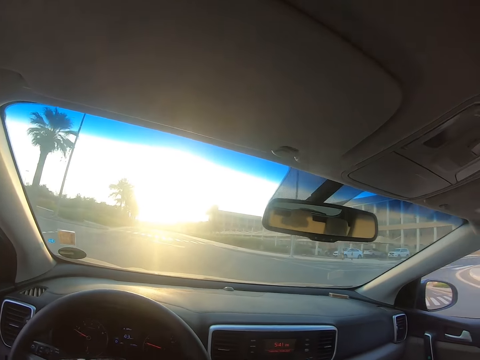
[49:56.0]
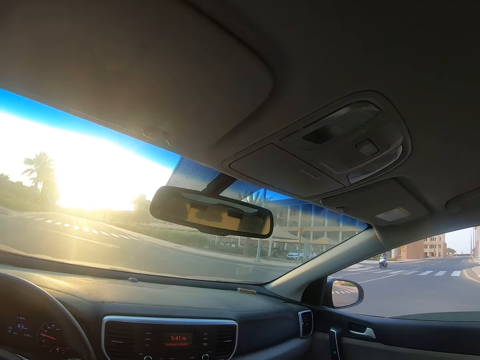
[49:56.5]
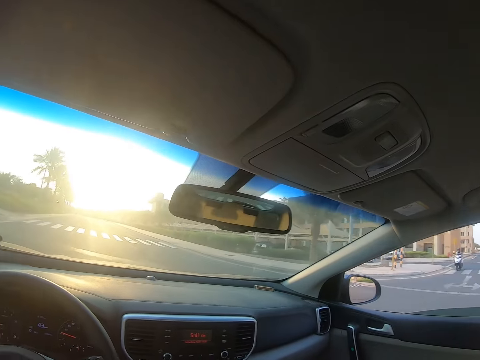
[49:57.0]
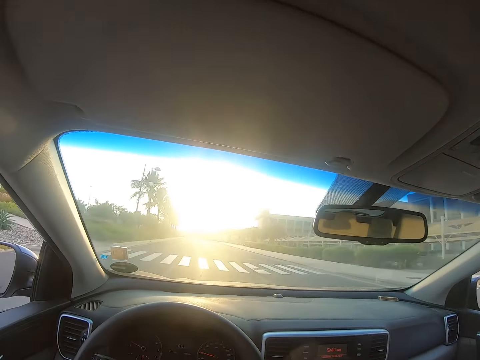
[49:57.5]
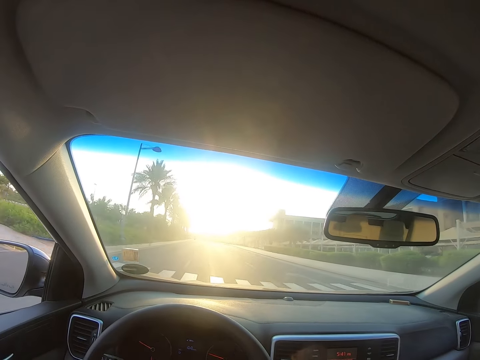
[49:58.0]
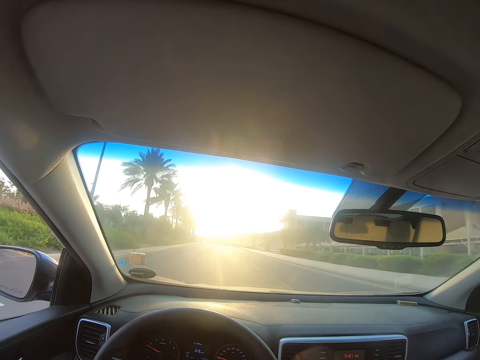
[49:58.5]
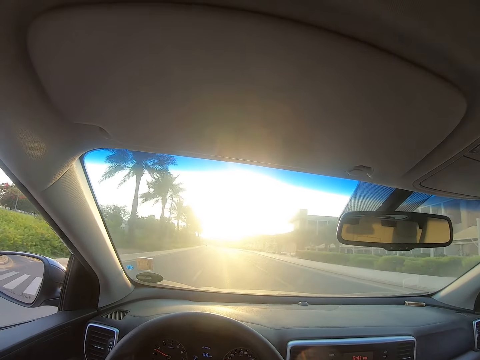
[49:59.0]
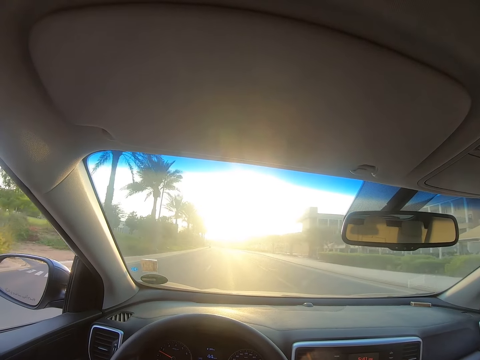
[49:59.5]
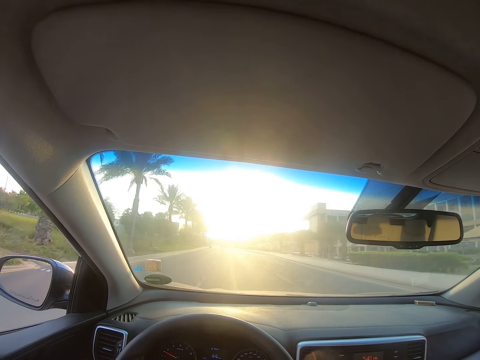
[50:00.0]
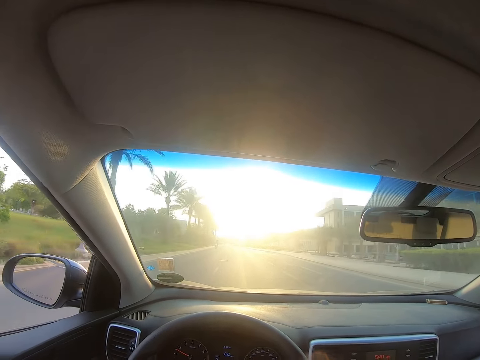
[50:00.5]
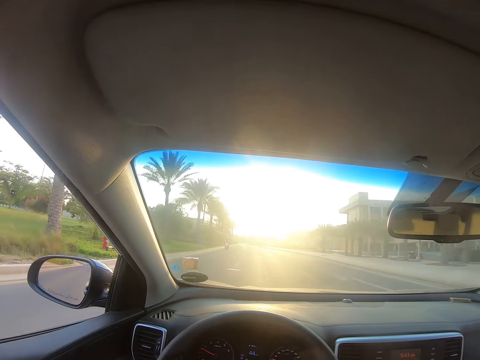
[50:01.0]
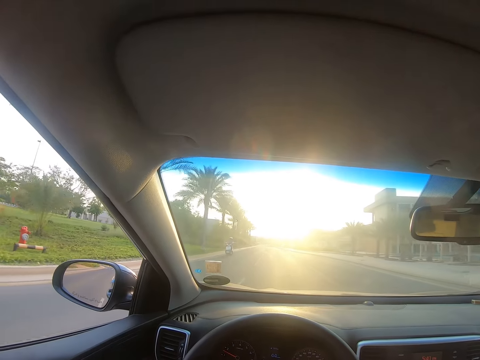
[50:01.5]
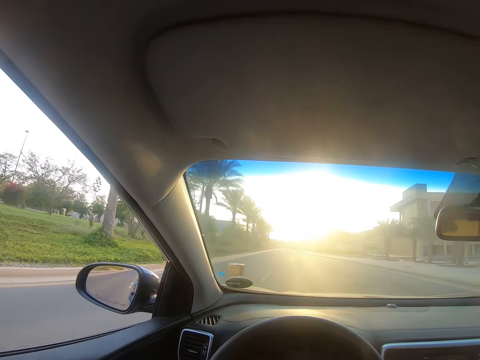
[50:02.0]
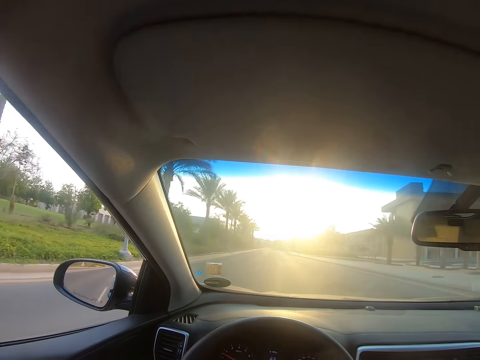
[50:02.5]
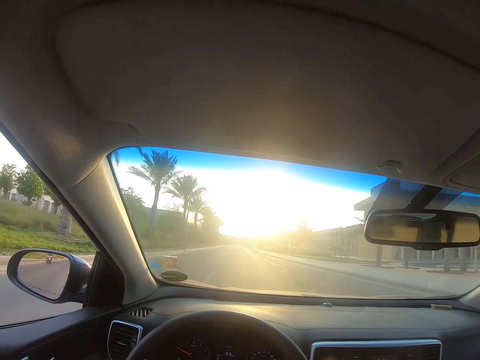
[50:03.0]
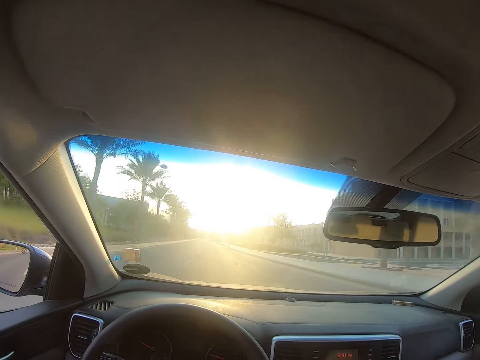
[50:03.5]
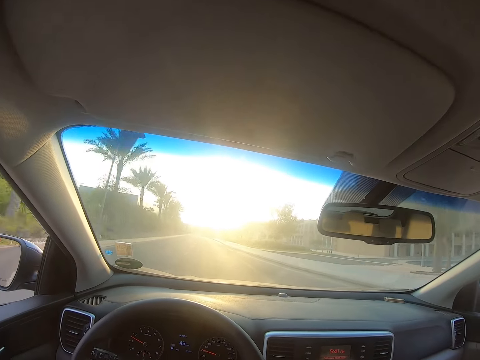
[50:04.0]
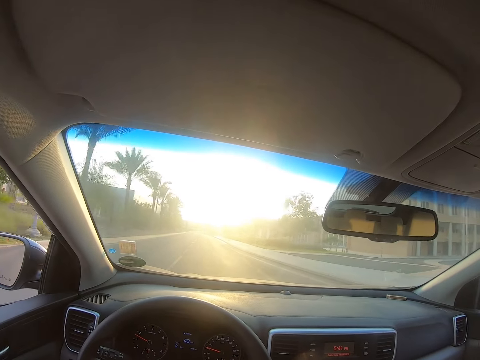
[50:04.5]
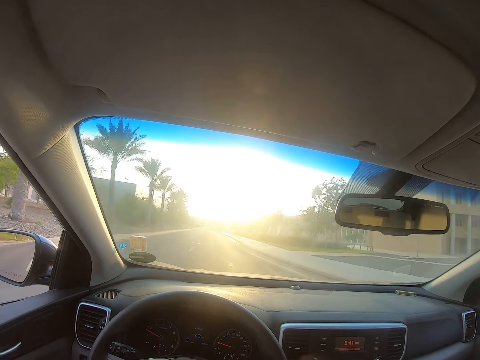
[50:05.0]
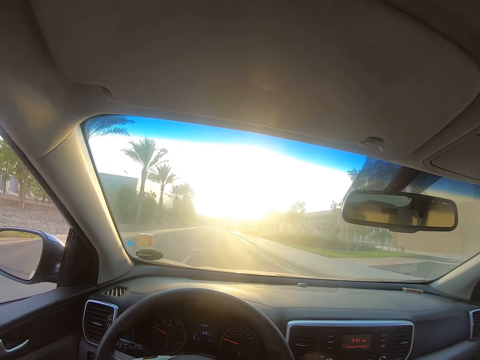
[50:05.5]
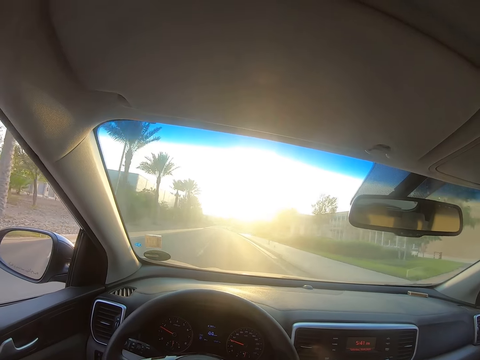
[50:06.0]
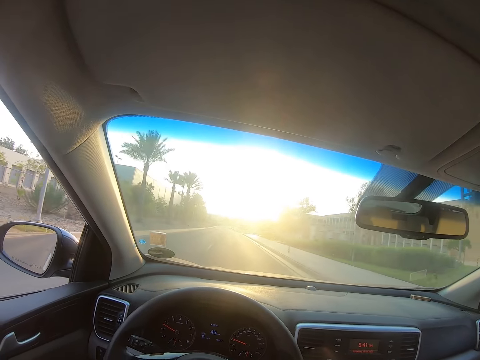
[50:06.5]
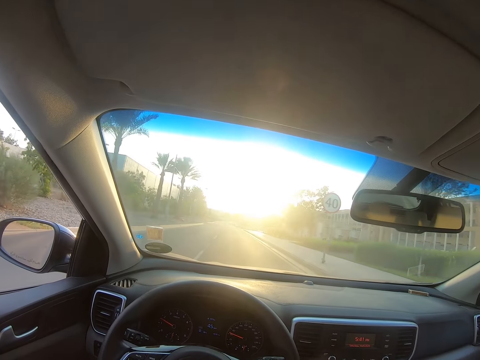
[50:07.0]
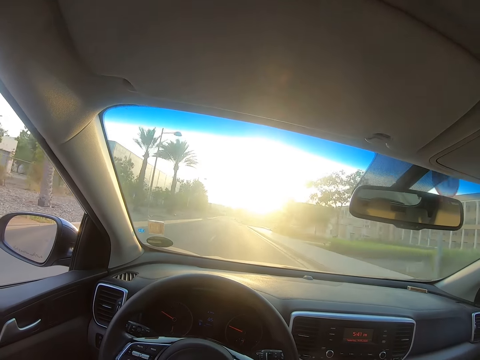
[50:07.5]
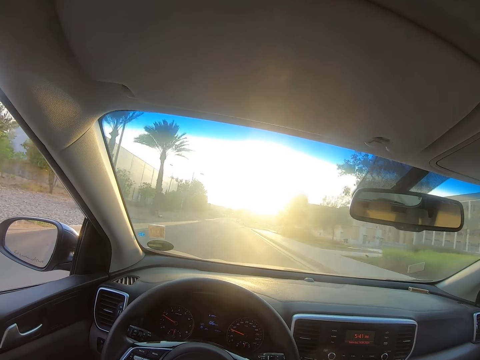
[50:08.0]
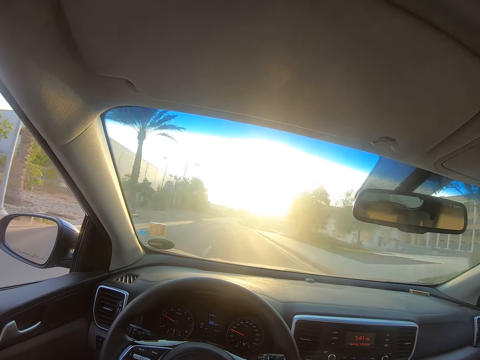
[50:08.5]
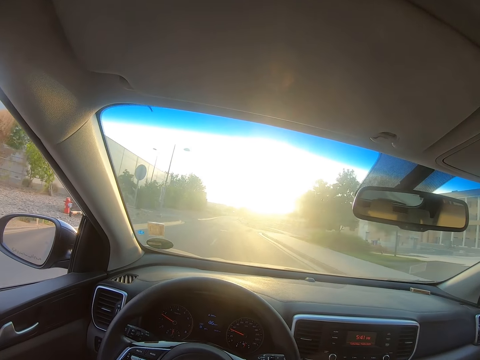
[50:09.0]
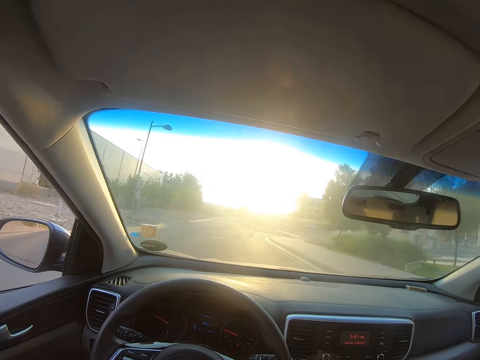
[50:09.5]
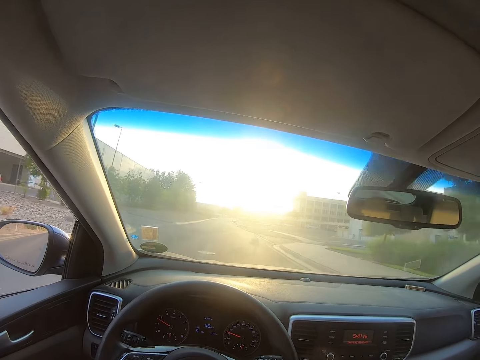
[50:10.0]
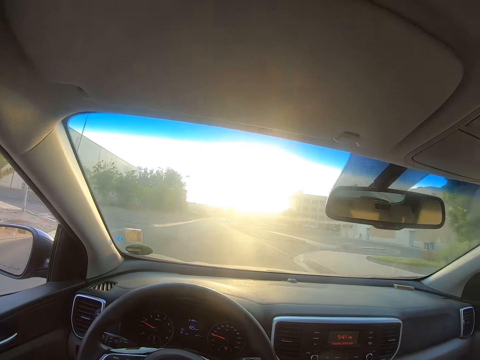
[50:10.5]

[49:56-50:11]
The camera wearer drives the car. They look at the right side mirror. They look through the windscreen. They look at the left side mirror.

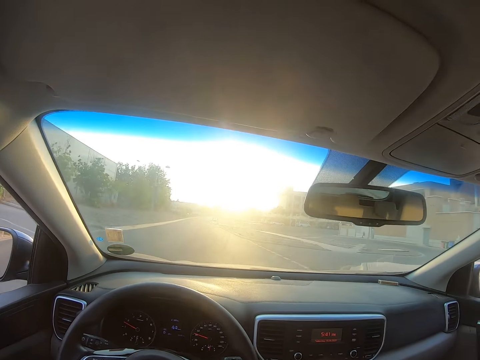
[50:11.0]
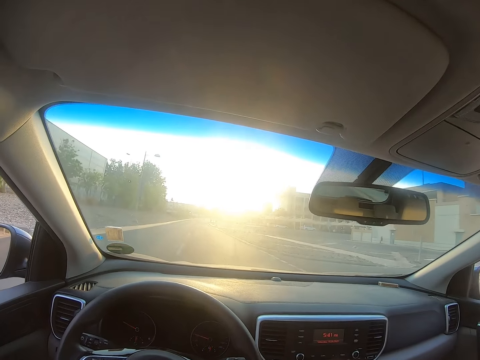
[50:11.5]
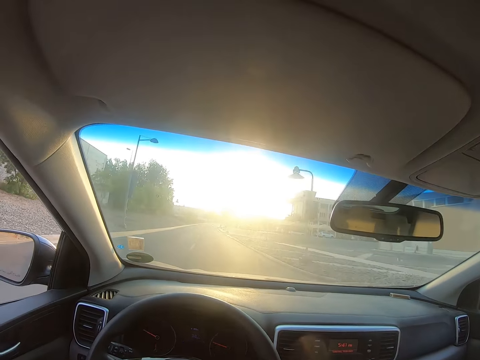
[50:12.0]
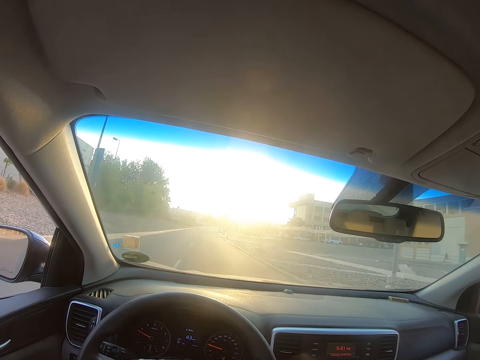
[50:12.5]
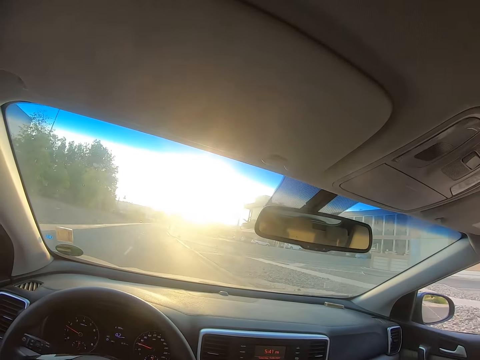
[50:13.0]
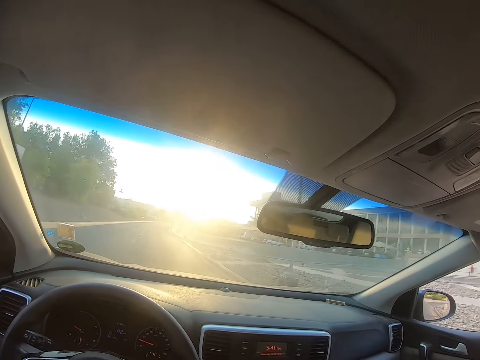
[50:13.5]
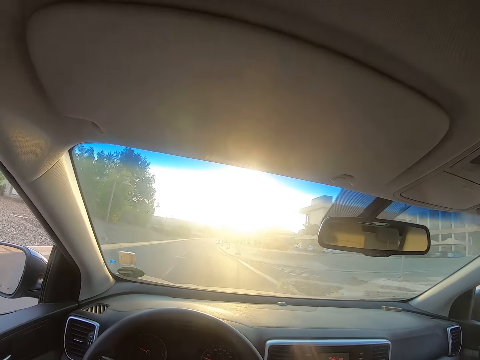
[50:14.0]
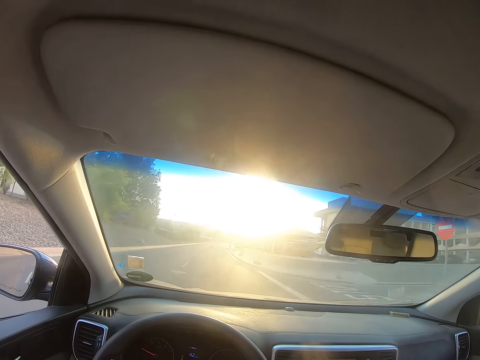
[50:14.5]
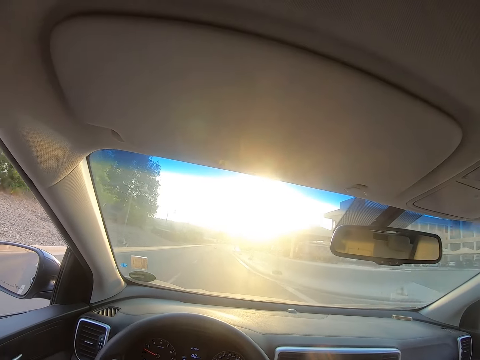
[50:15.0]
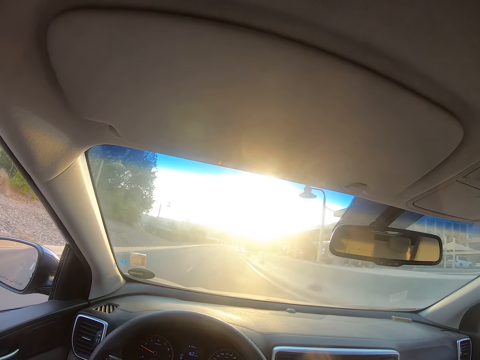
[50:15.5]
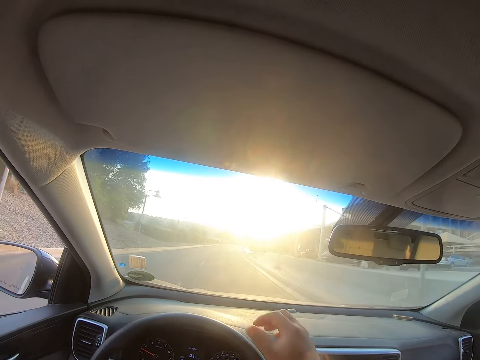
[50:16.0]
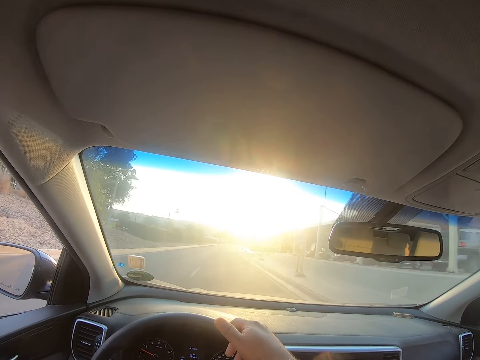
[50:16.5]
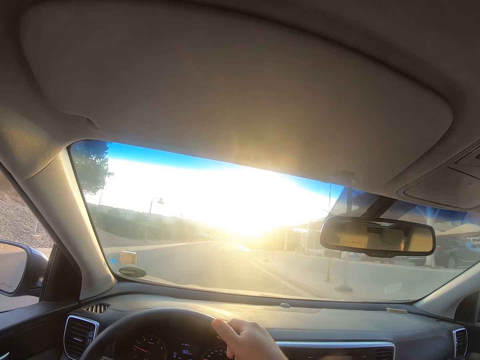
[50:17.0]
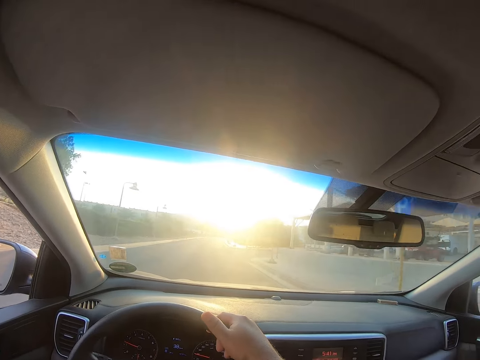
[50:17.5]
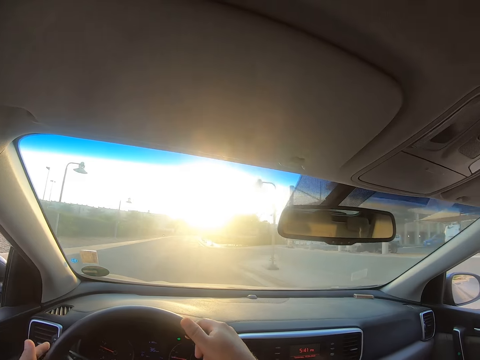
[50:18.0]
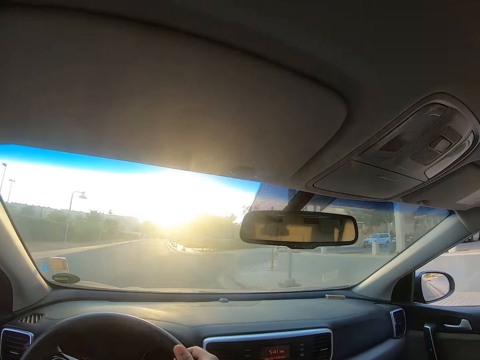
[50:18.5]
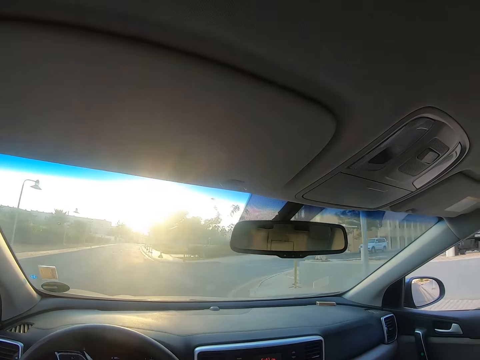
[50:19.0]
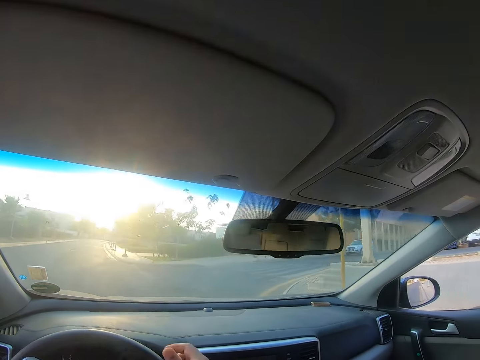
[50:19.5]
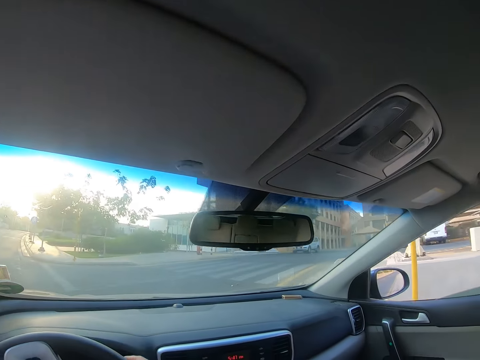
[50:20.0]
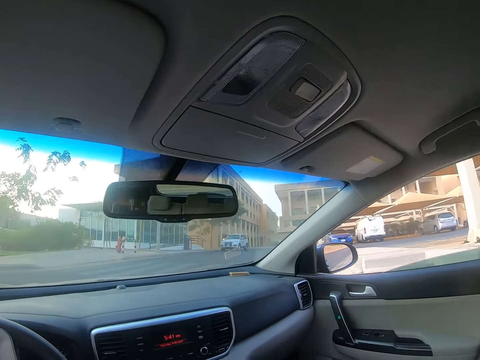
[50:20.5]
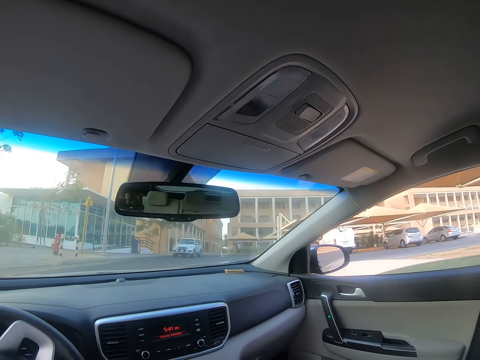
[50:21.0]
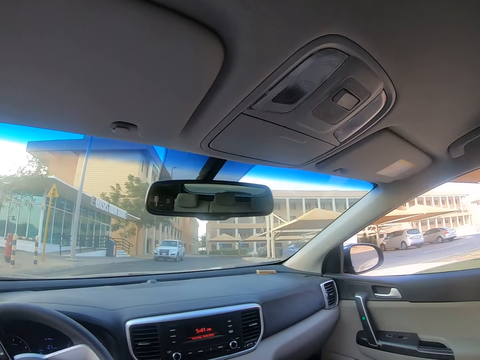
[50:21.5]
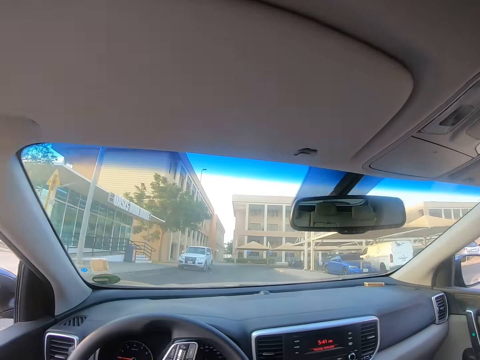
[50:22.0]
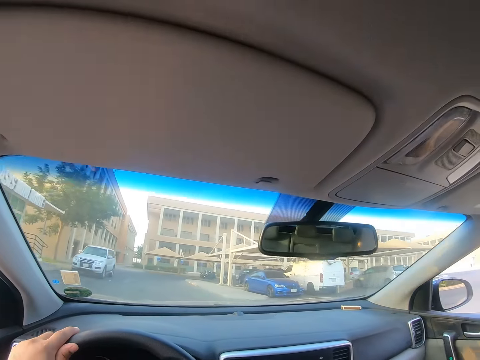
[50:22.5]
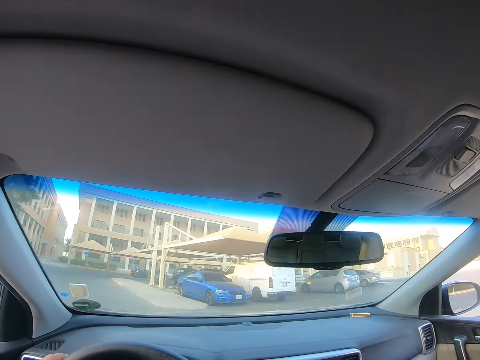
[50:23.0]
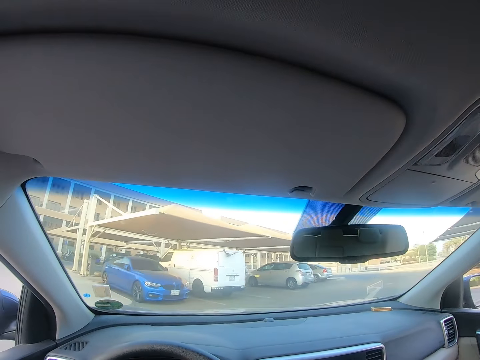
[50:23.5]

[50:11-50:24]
The camera wearer holds the steering wheel with the right hand. They put the hand on the steering wheel. They turn the steering wheel.
